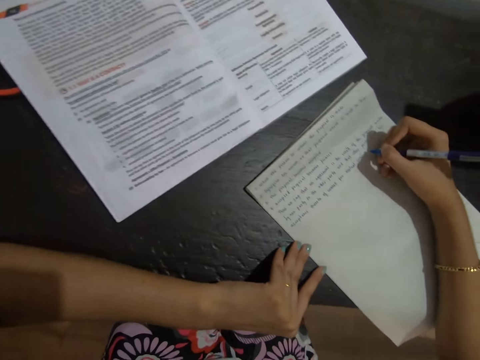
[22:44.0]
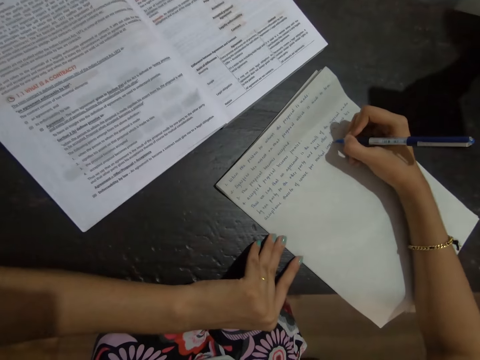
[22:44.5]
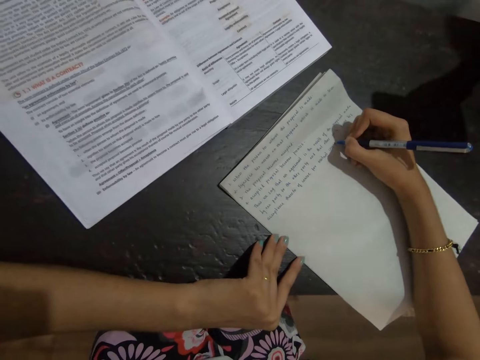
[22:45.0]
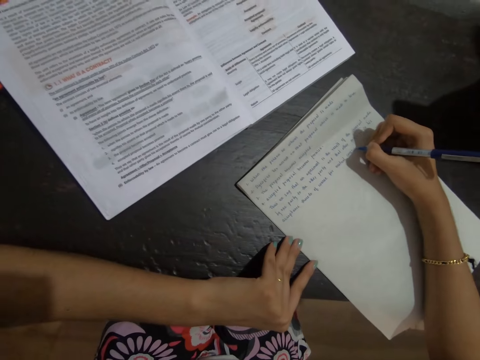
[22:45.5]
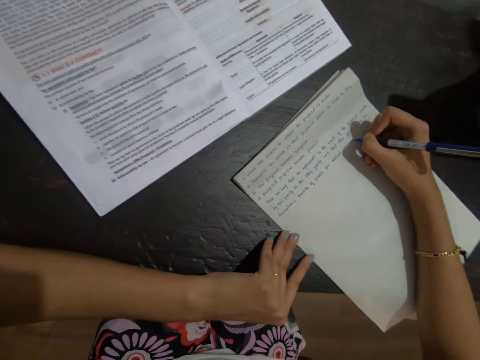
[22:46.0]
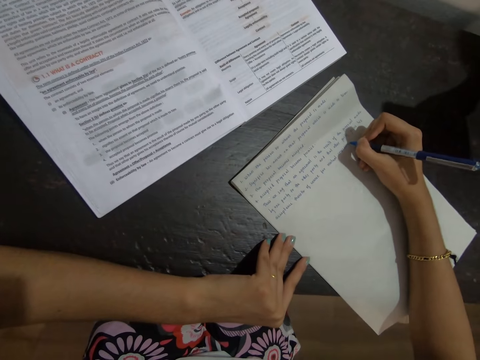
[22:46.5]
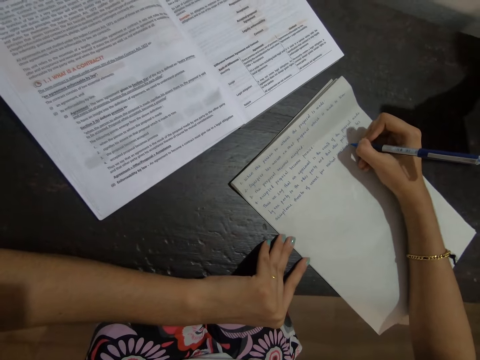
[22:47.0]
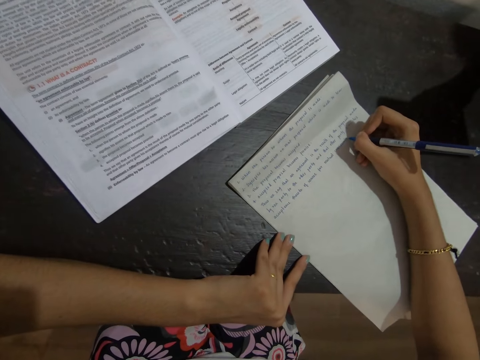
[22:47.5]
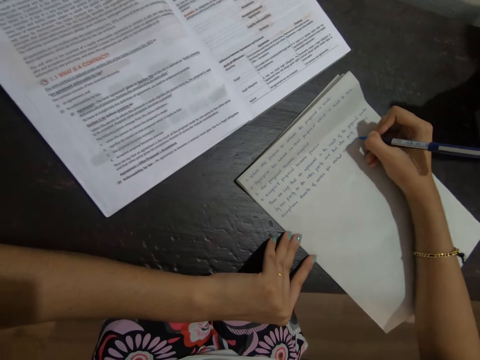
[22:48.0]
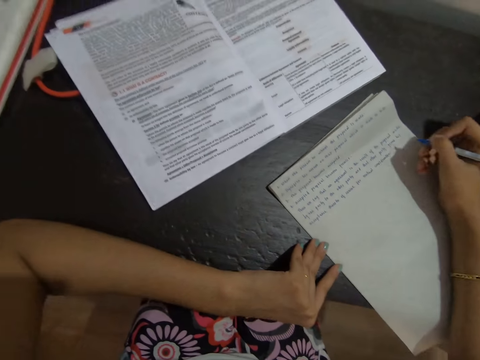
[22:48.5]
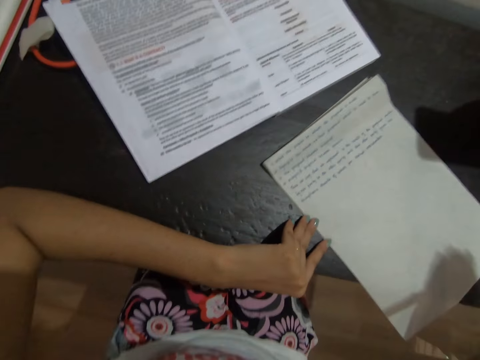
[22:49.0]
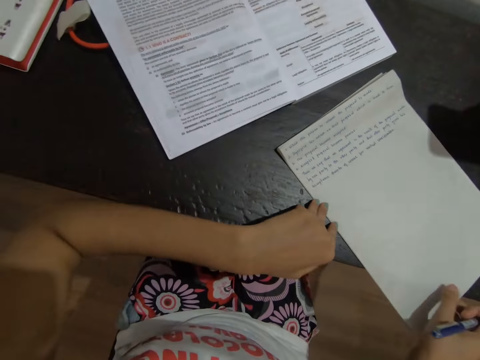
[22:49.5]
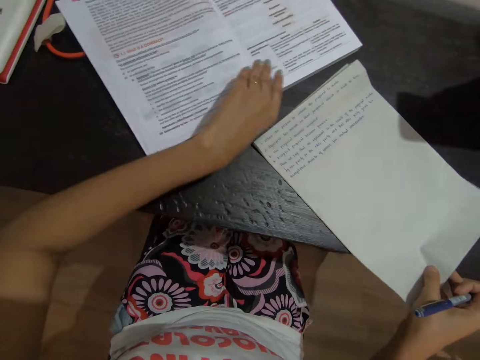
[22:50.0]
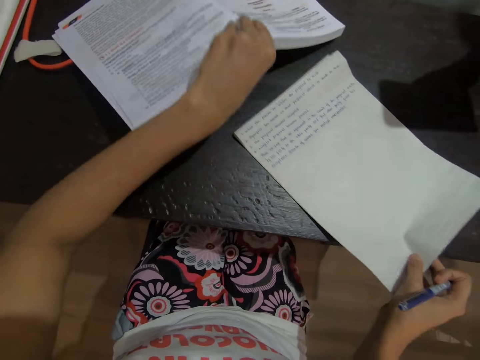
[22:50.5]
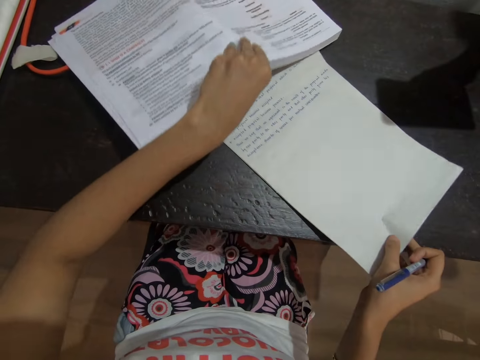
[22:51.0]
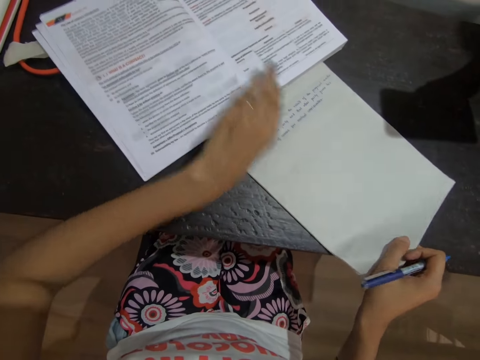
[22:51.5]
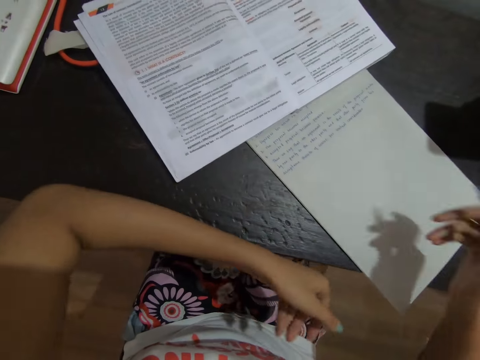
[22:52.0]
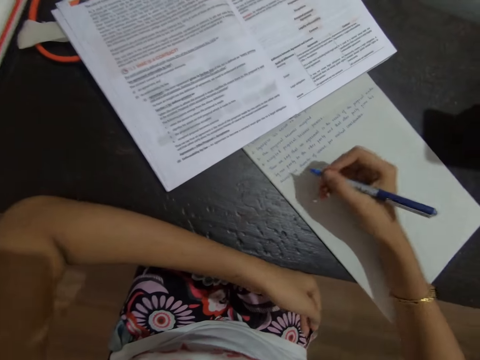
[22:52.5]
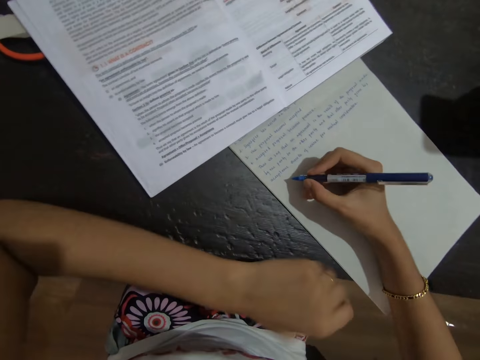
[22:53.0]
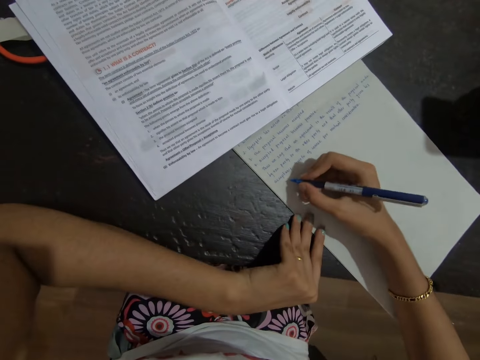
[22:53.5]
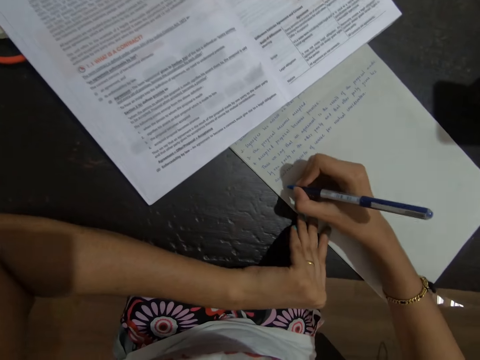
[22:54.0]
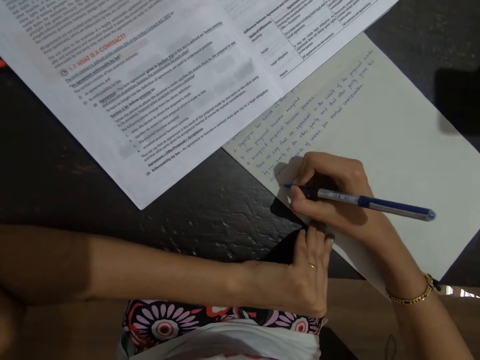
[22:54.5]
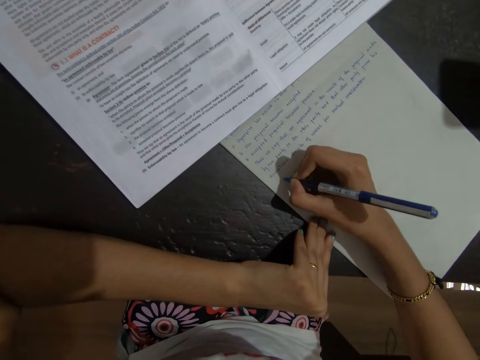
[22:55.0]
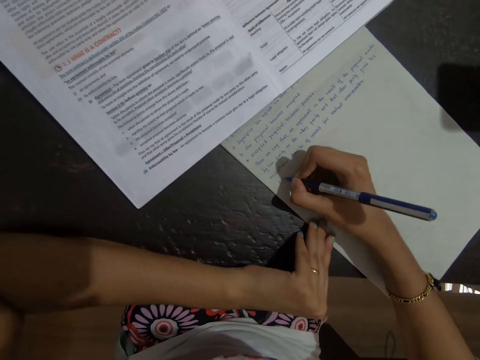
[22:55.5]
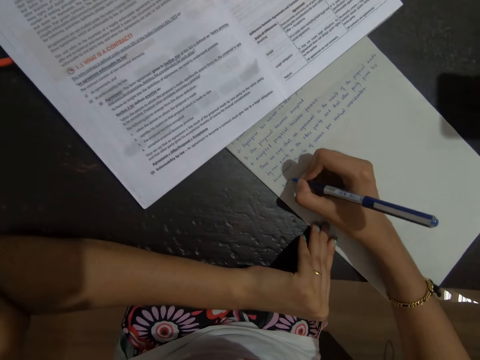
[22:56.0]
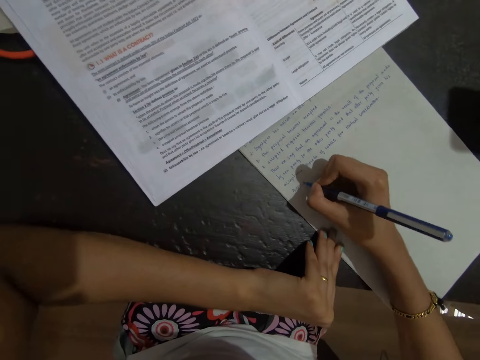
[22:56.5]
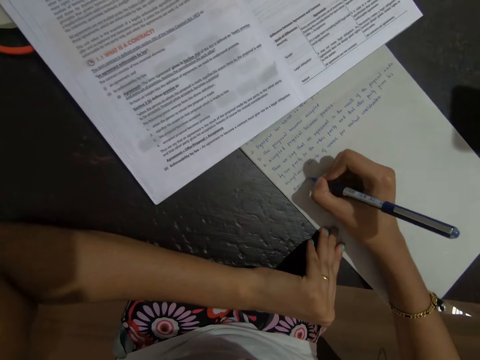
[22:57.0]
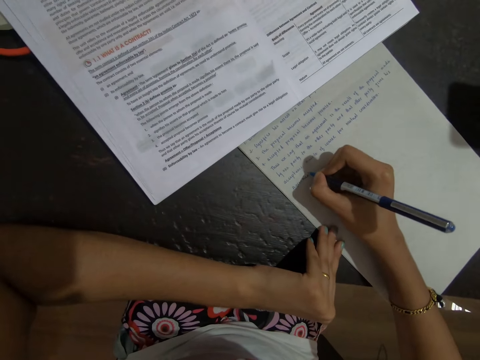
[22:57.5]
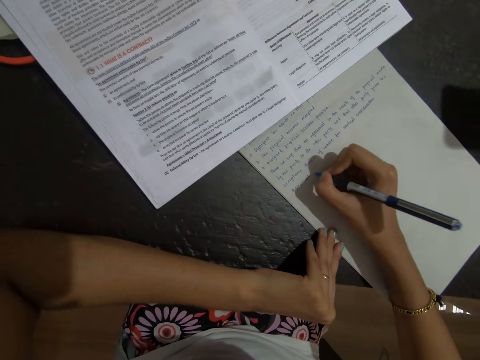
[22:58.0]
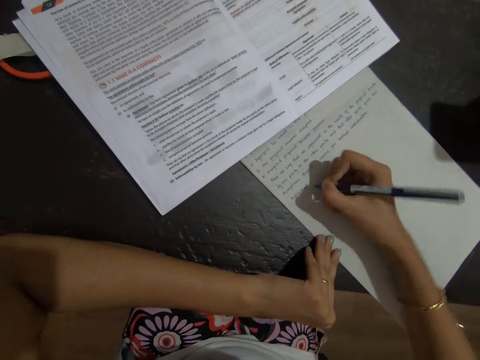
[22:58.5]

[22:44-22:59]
The camera wearer interacts with a person. They put the paper under the textbook, lift the textbook, and push the writing book under the textbook. They write on the book using a pen.

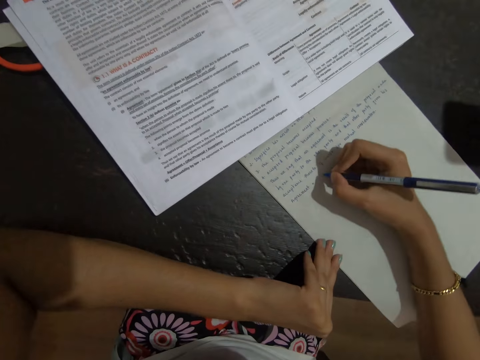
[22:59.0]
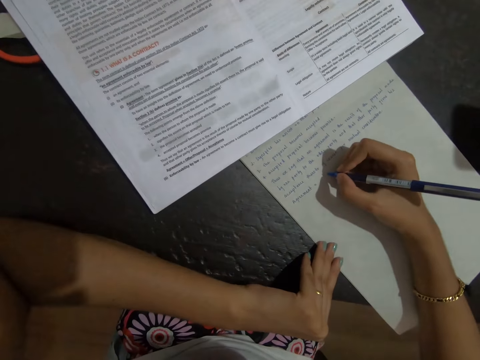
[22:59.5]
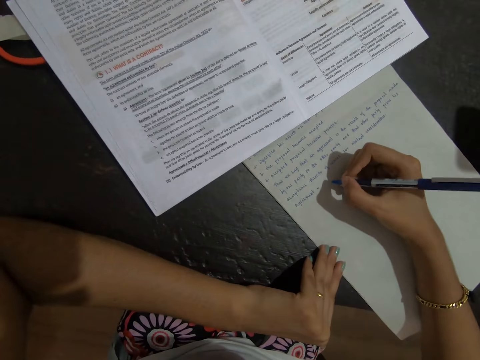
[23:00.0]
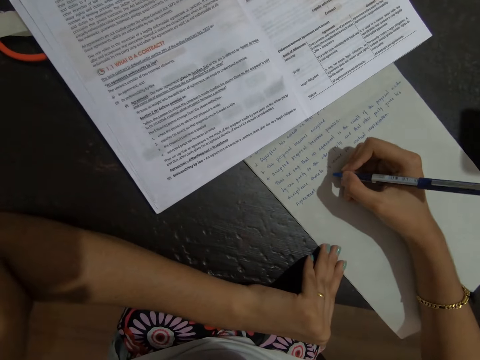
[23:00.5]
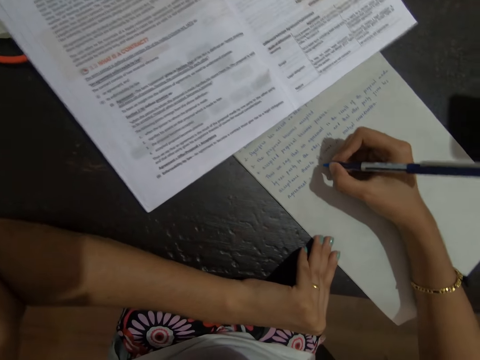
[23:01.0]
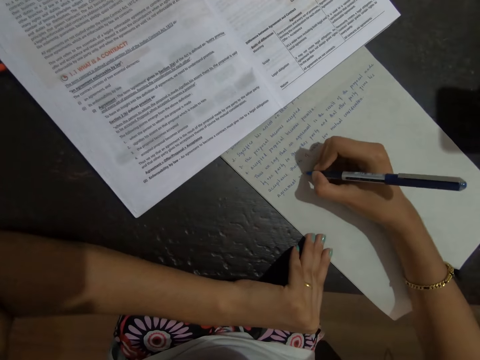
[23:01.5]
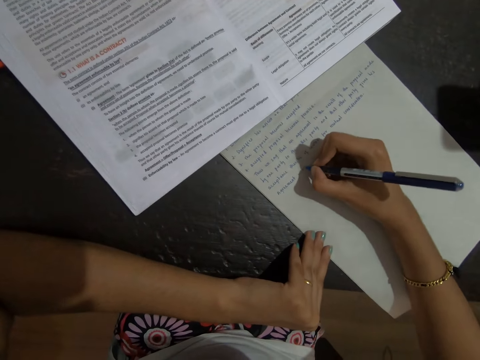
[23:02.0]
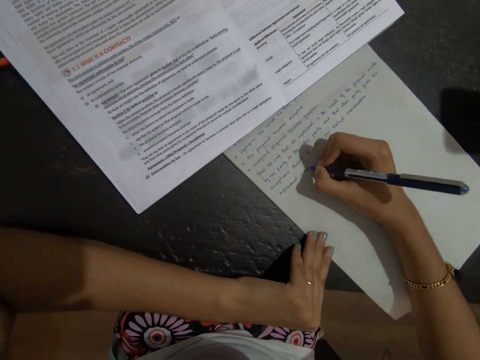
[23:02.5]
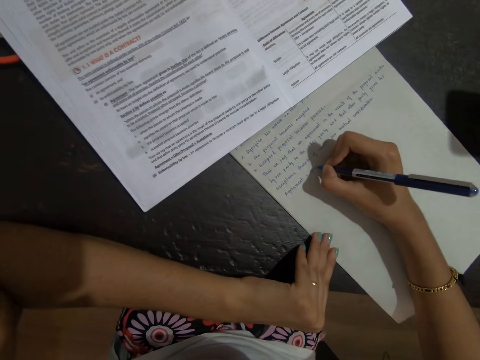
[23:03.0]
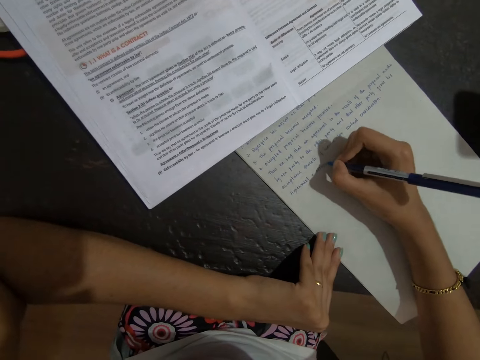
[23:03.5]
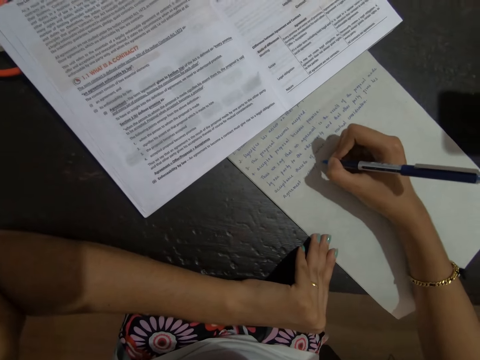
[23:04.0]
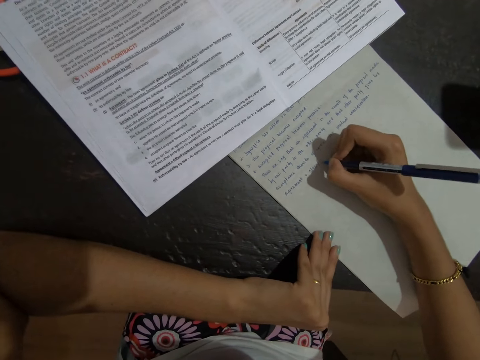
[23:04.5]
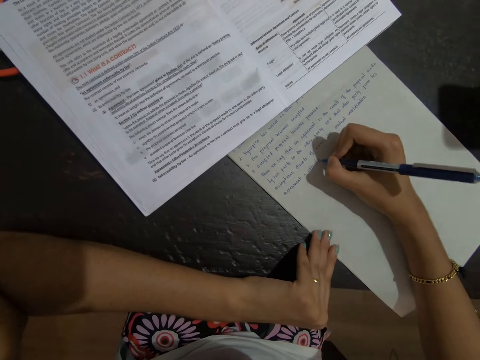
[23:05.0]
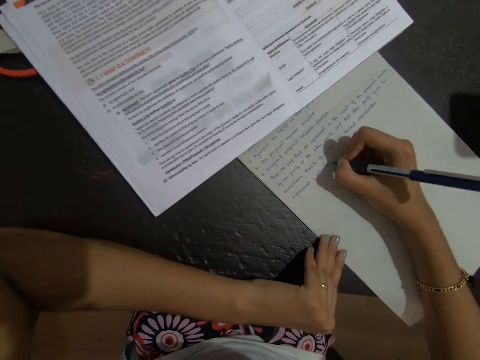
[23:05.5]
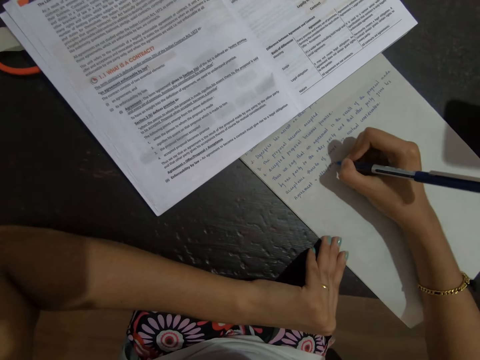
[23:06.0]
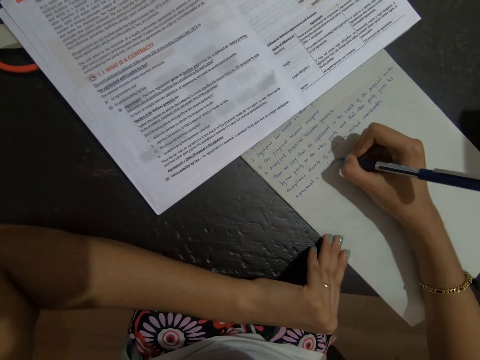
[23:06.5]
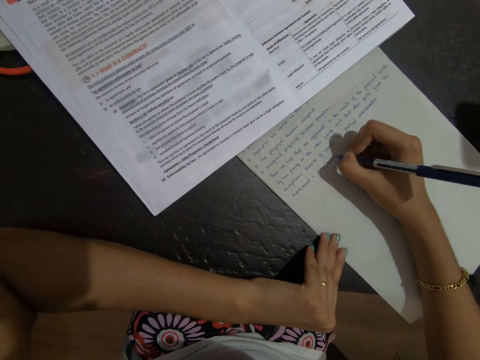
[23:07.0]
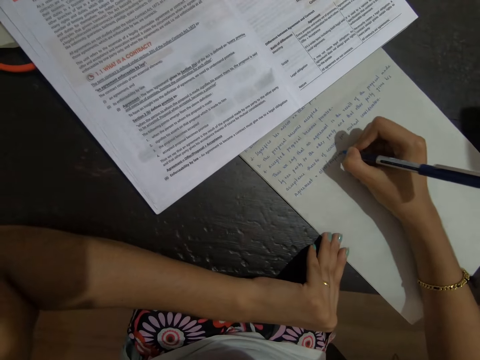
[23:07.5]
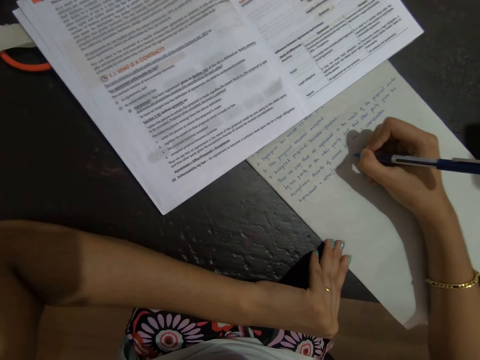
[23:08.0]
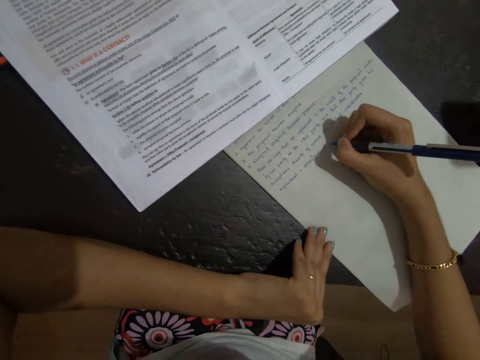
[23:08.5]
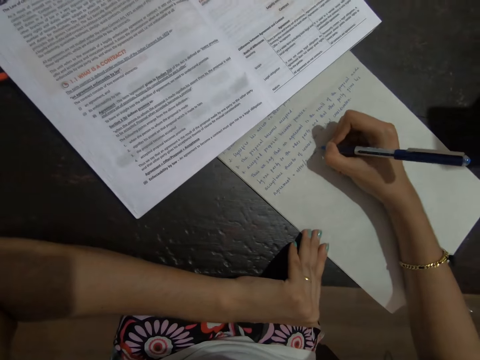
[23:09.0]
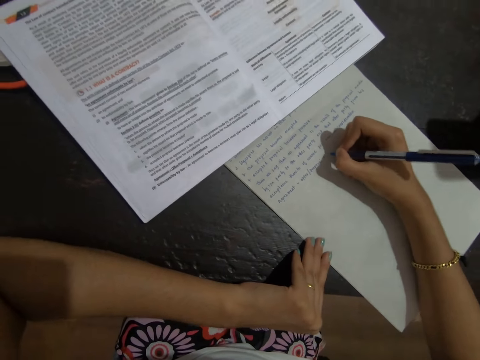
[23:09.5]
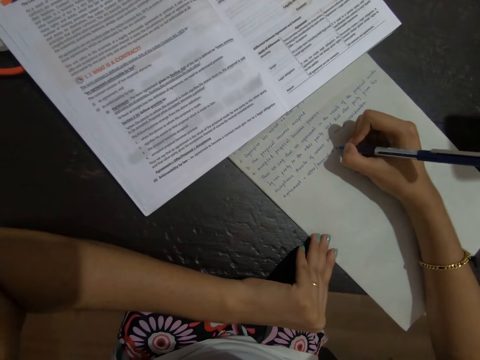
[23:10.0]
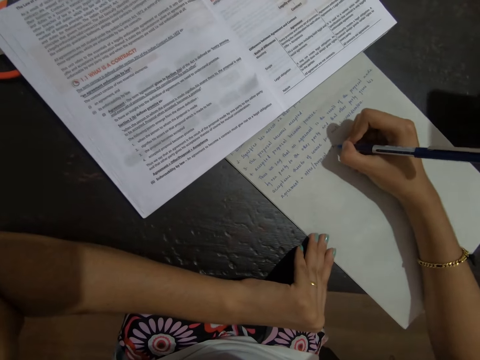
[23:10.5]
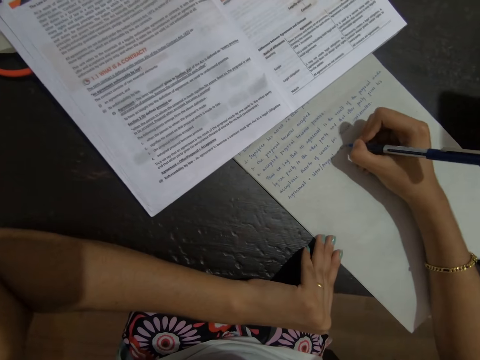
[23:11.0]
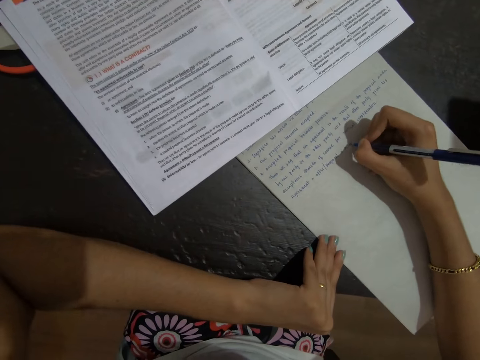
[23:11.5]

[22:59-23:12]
The camera wearer looks at the textbook. They write on a paper. They interact with a person.
